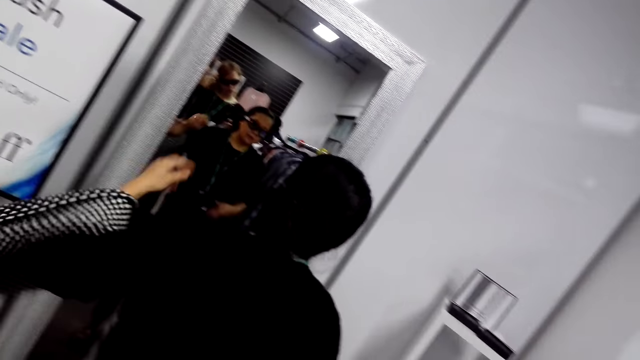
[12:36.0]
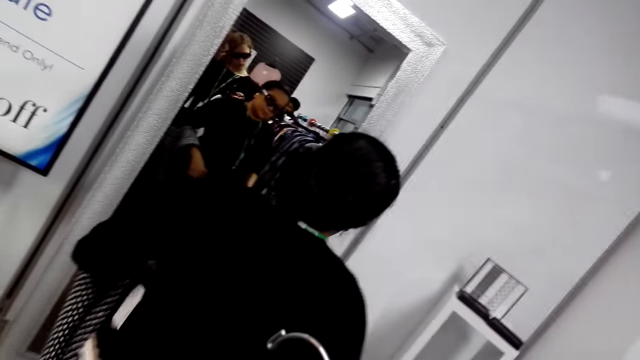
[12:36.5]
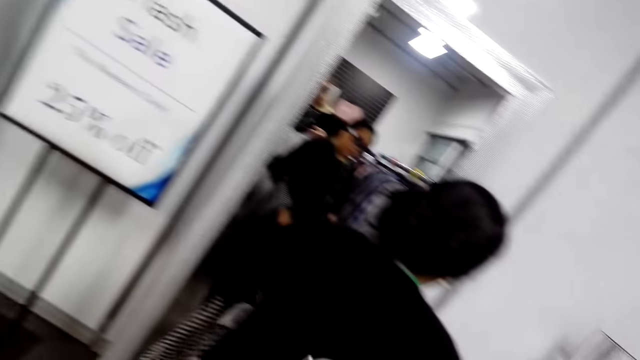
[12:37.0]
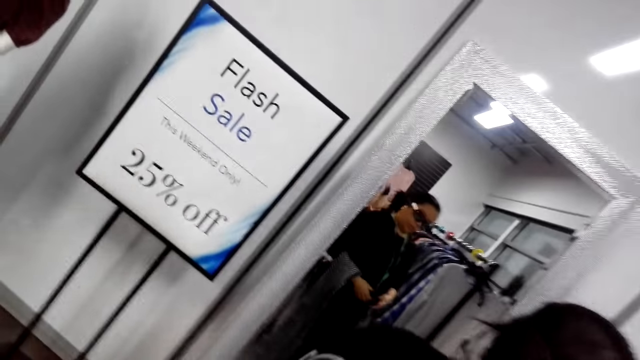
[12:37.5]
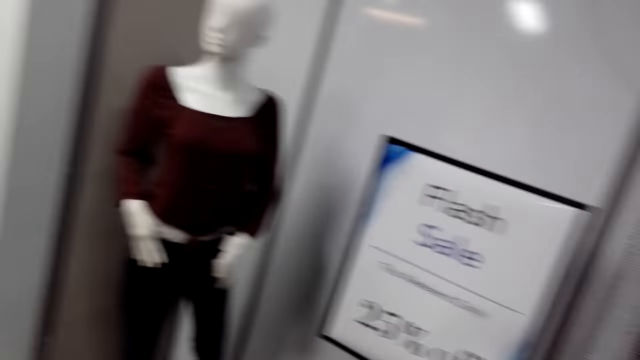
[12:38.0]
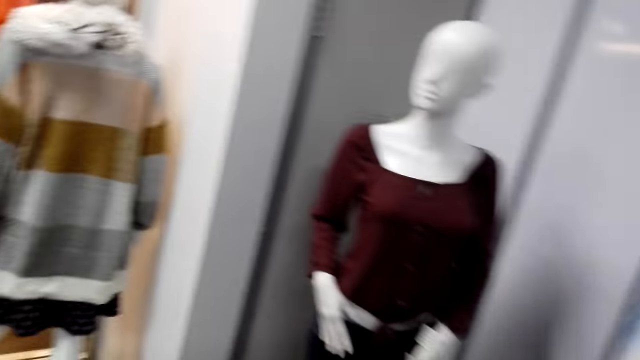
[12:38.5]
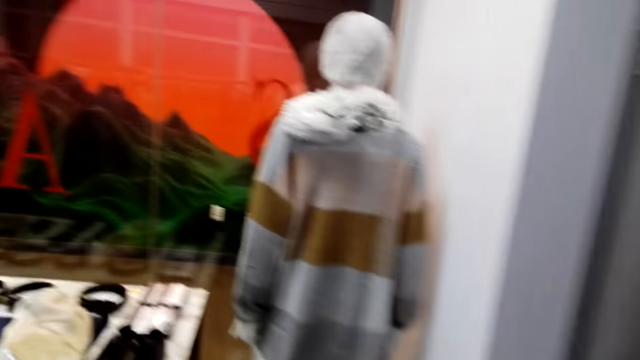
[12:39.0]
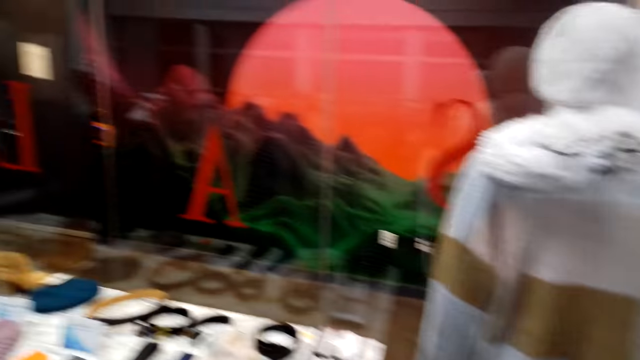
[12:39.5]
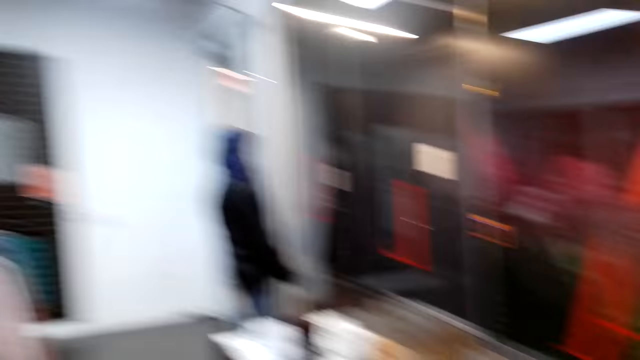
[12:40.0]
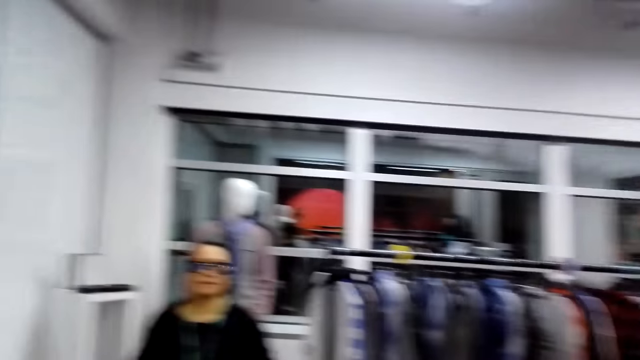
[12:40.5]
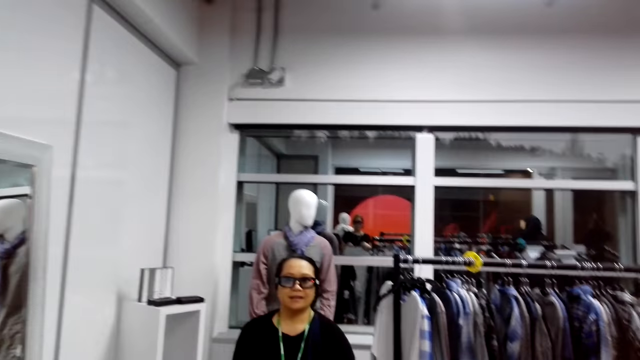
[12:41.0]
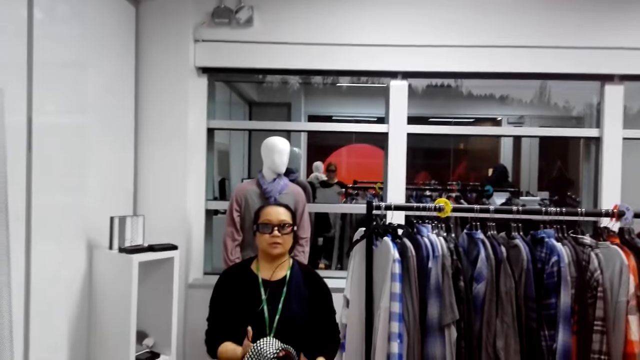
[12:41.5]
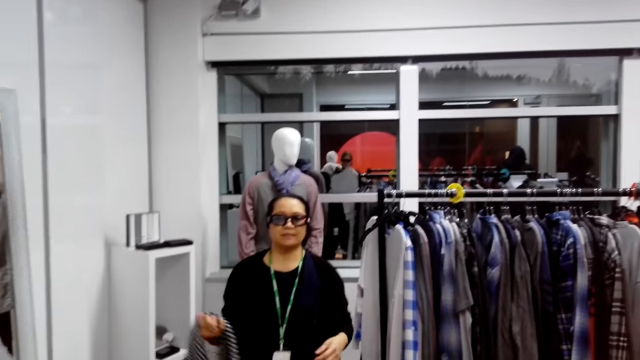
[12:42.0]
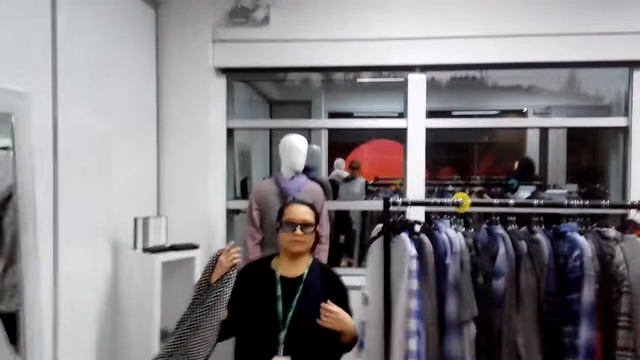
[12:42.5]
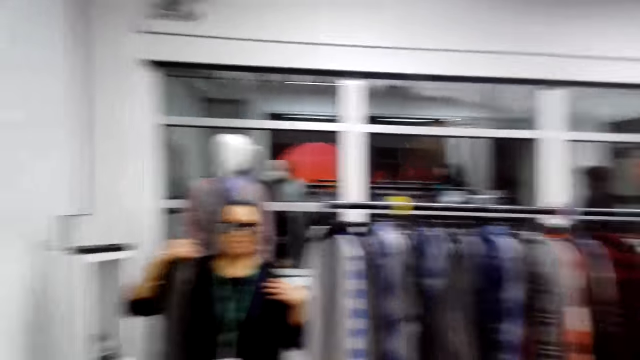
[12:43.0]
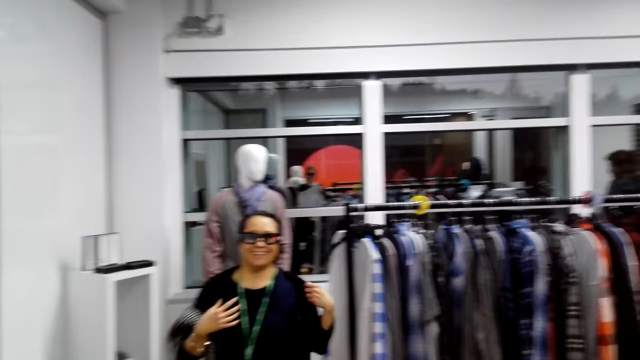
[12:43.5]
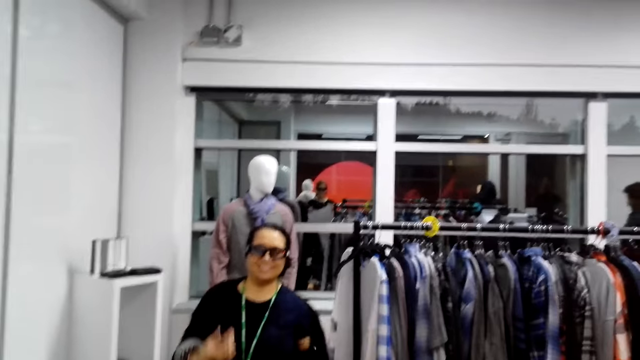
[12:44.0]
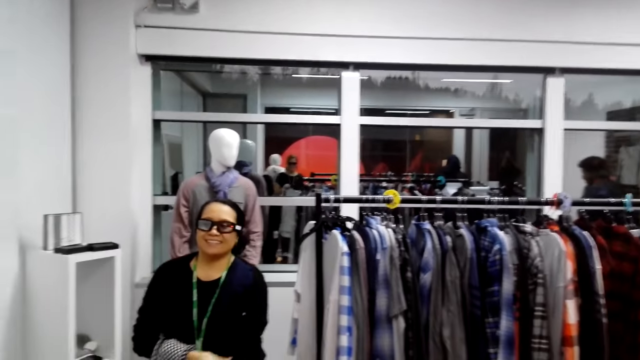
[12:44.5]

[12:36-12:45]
A man holds a cloth. The camera wearer turns to the side. They walk about in the room.

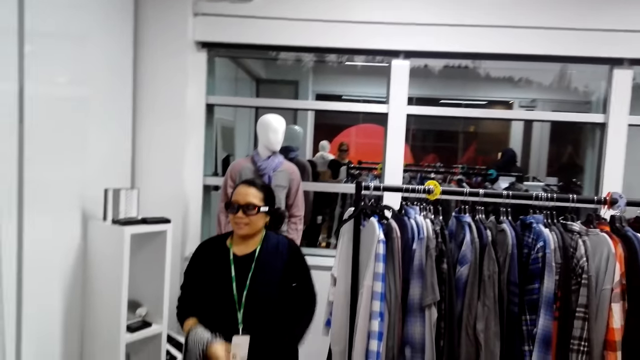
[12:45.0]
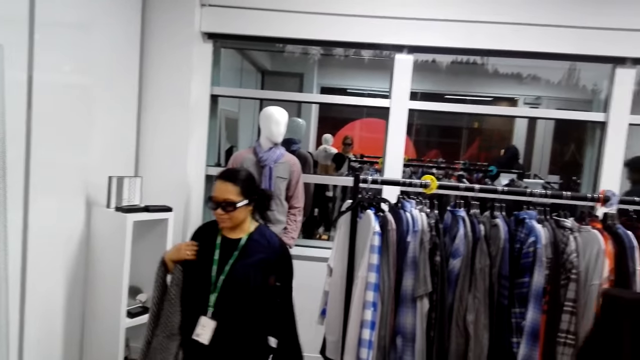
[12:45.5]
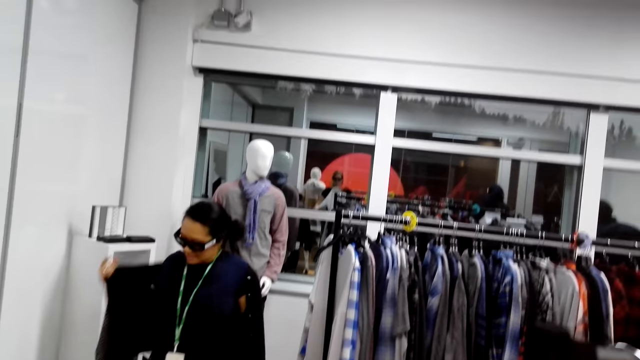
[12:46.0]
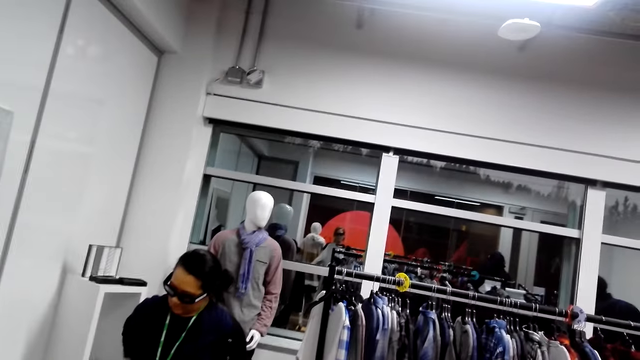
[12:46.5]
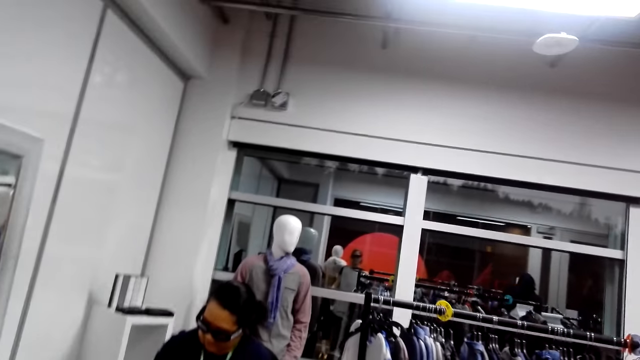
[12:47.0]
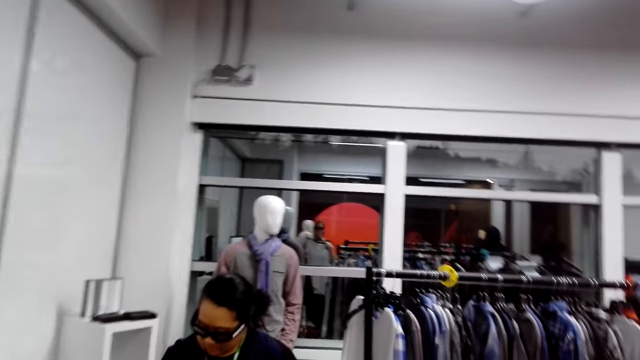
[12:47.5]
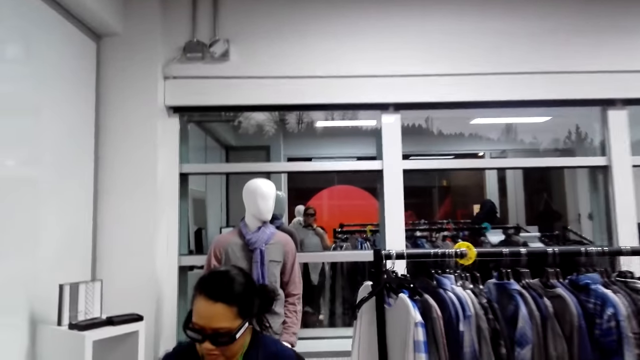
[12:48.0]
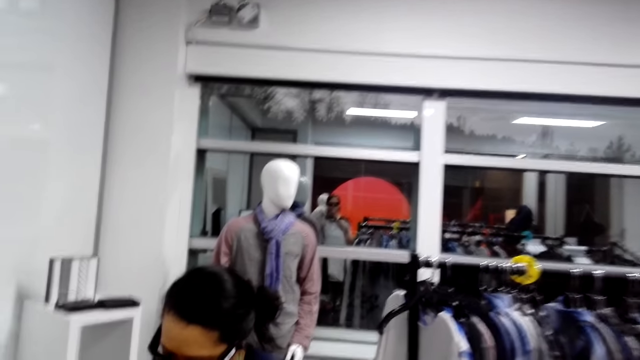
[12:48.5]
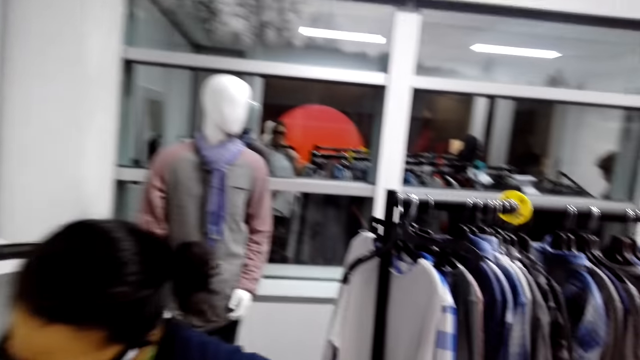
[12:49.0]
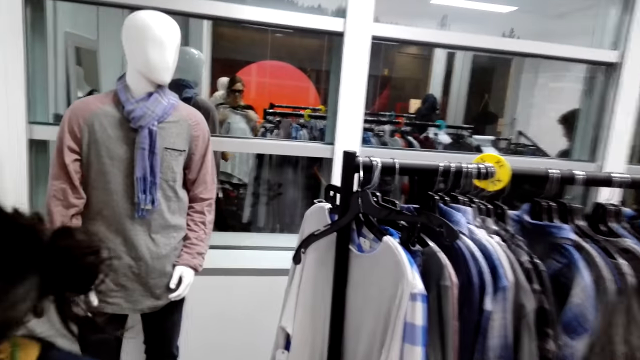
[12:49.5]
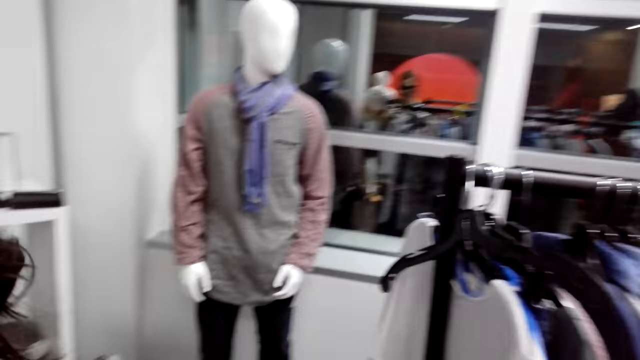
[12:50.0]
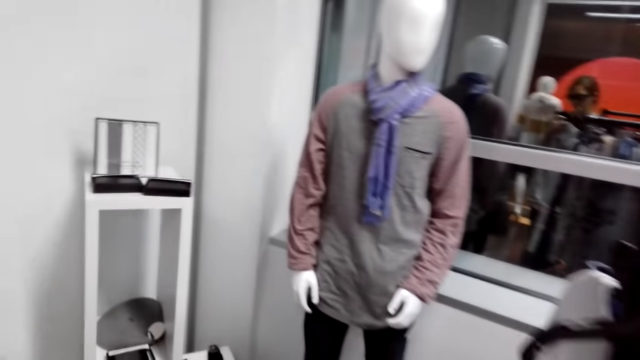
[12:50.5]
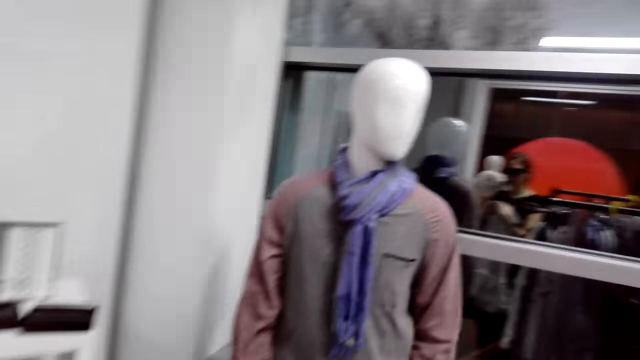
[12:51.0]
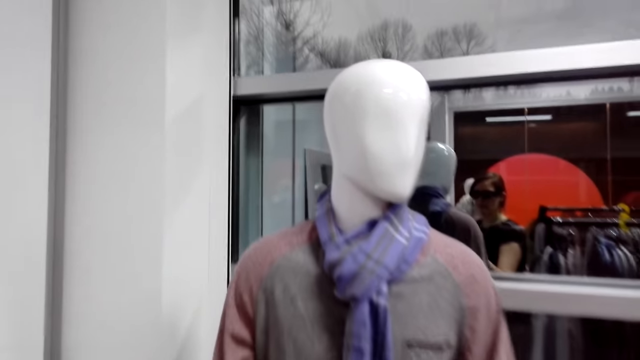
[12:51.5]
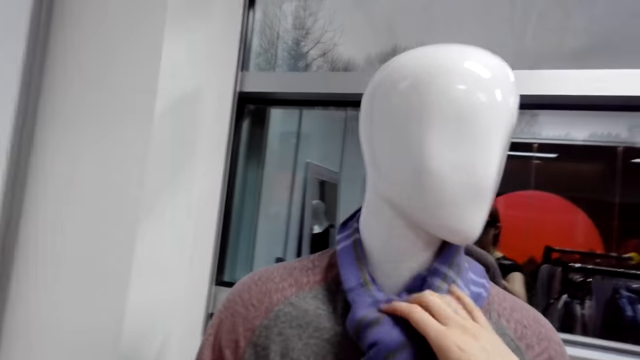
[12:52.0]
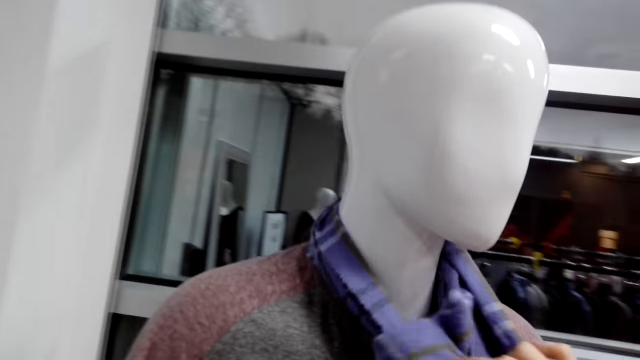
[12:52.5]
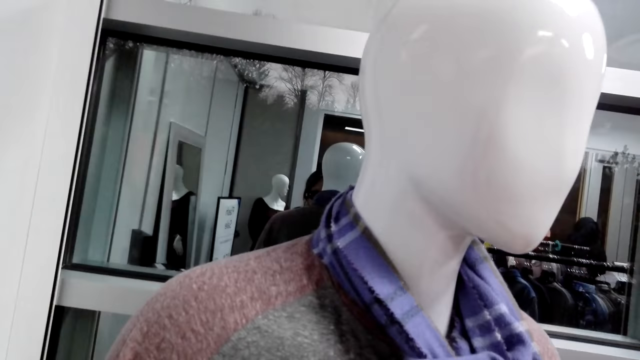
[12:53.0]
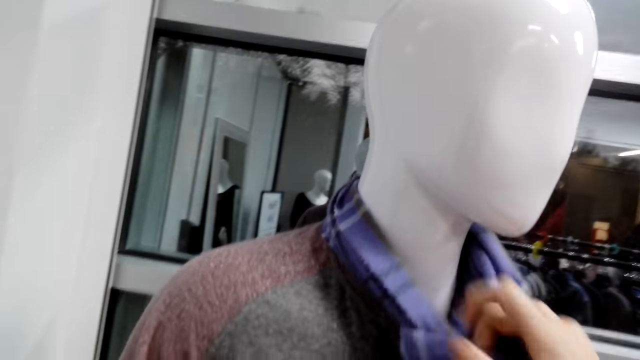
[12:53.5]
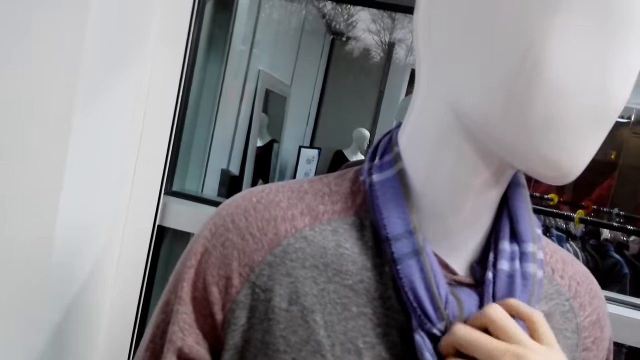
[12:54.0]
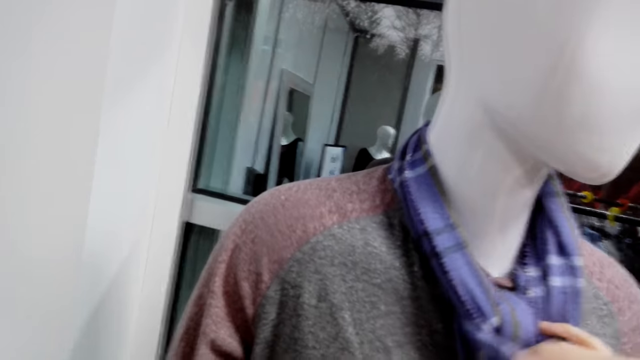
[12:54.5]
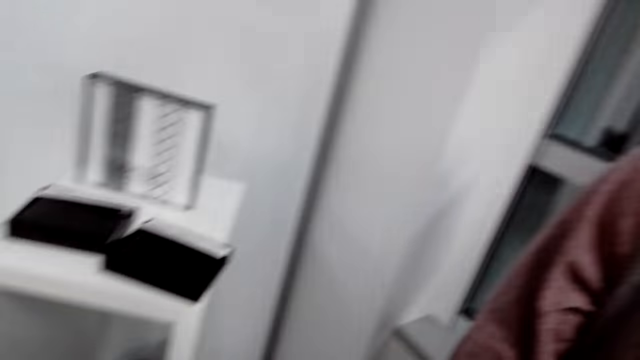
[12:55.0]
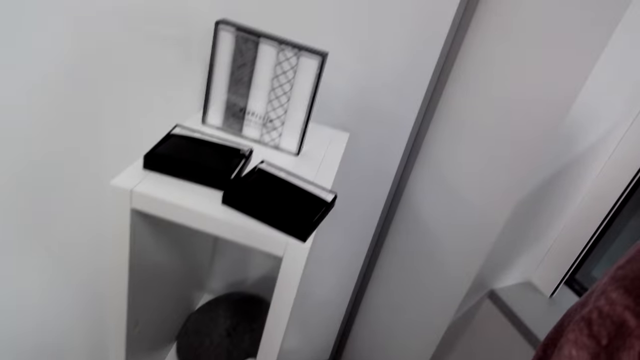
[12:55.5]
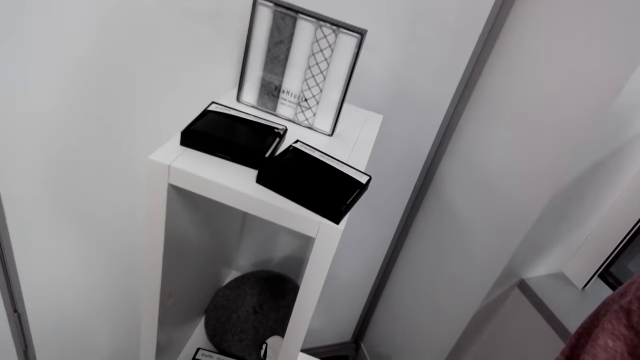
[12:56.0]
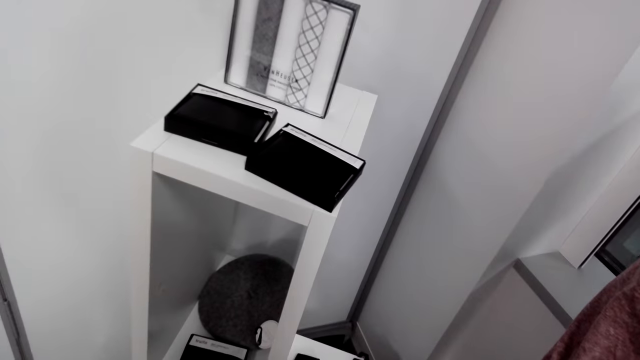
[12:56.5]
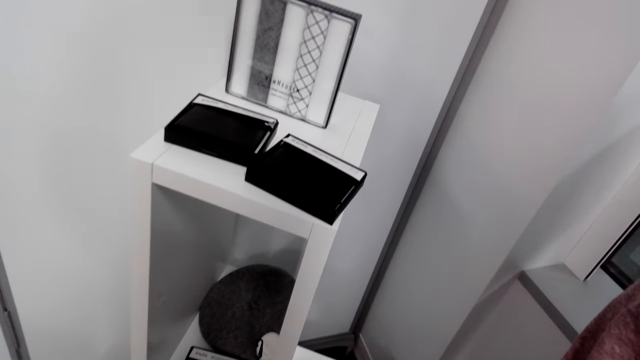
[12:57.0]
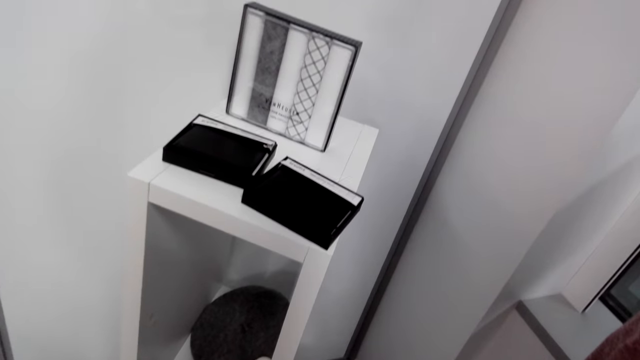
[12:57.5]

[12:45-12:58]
A woman removes her sweater. The woman talks to another woman. The camera wearer turns to the side. They walk past the first woman. They hold a scarf on a dummy. They turn to the side.
